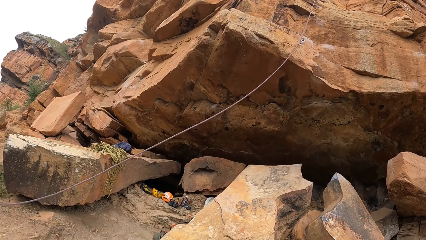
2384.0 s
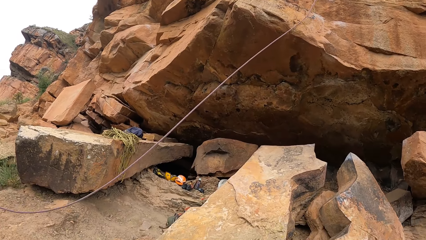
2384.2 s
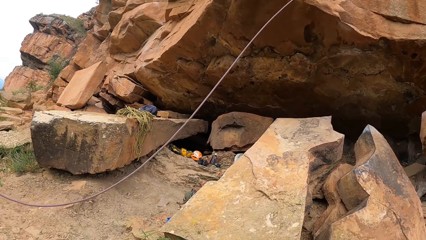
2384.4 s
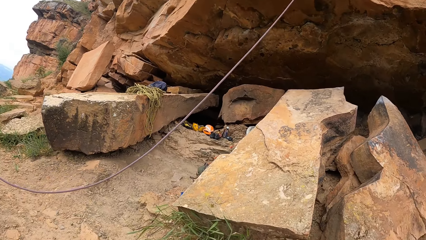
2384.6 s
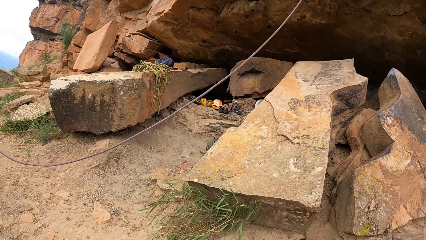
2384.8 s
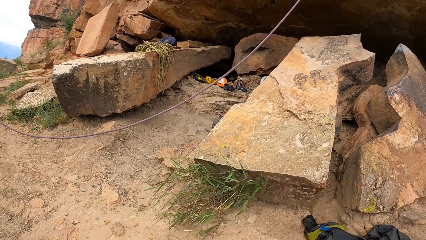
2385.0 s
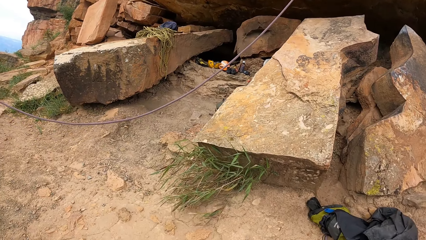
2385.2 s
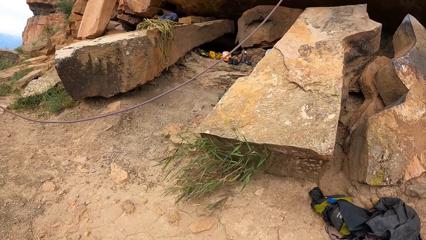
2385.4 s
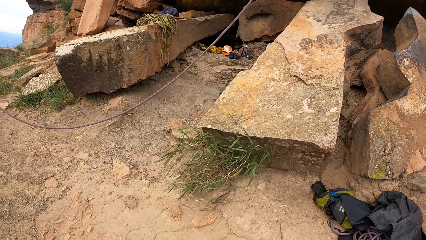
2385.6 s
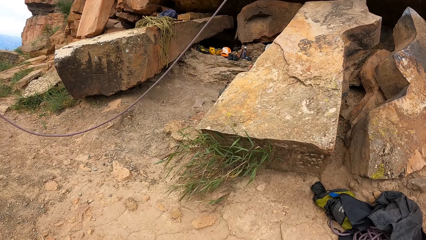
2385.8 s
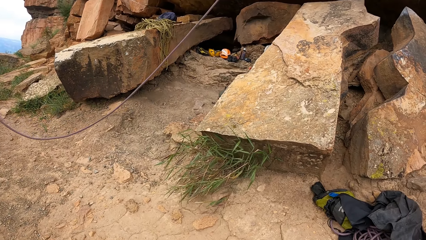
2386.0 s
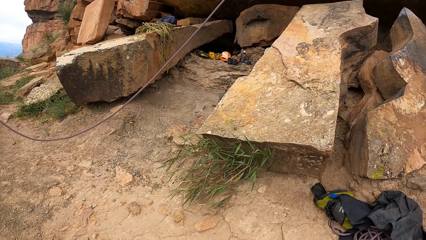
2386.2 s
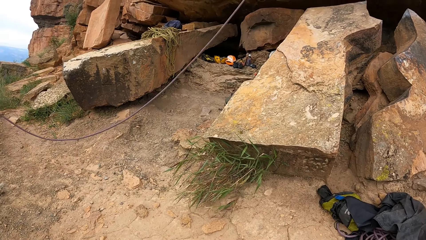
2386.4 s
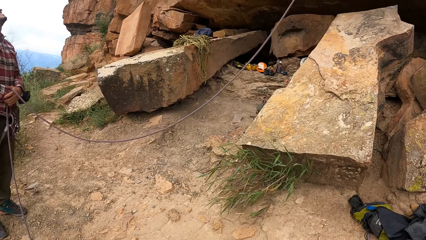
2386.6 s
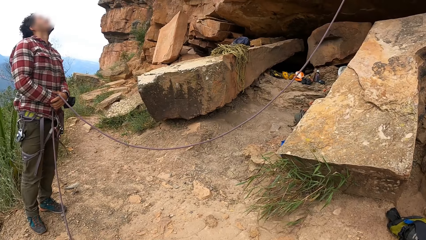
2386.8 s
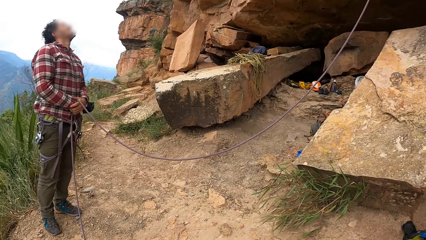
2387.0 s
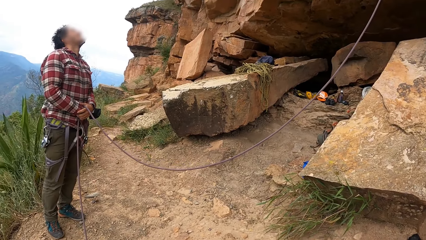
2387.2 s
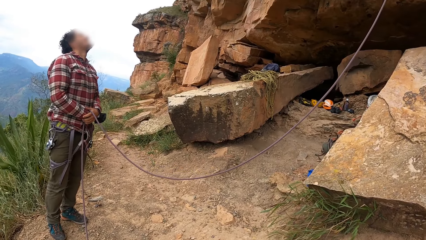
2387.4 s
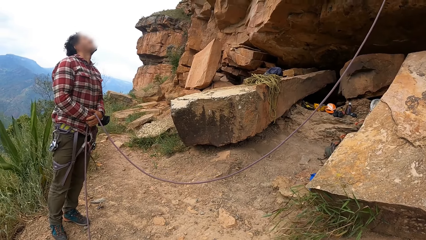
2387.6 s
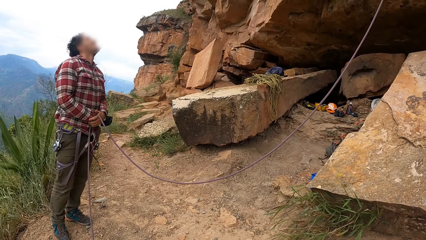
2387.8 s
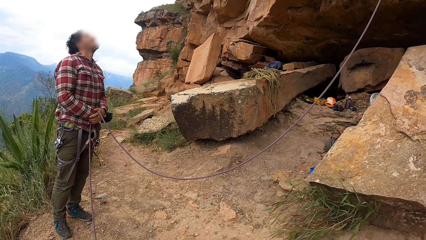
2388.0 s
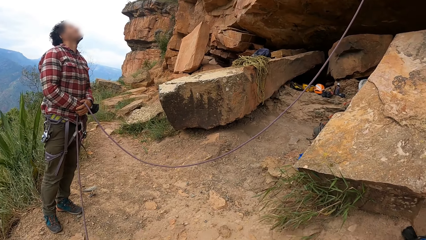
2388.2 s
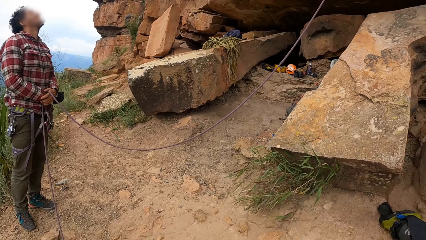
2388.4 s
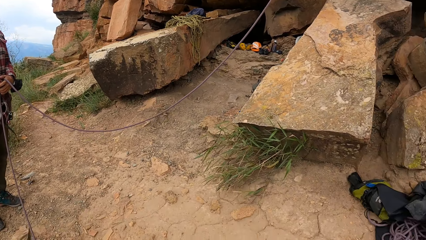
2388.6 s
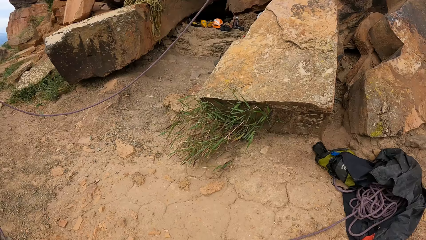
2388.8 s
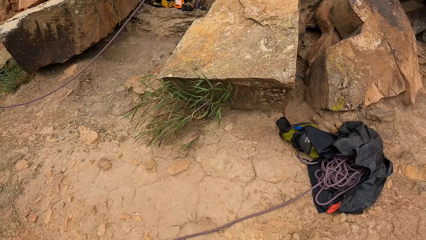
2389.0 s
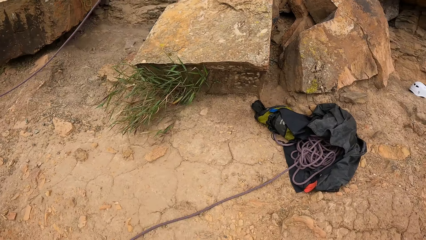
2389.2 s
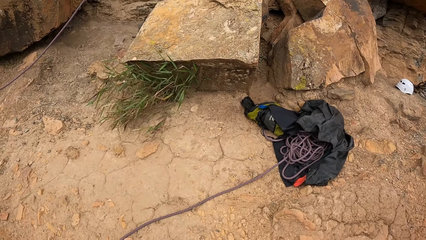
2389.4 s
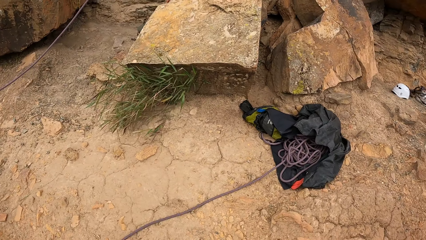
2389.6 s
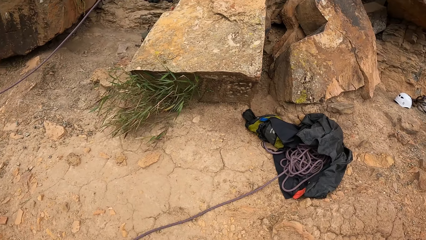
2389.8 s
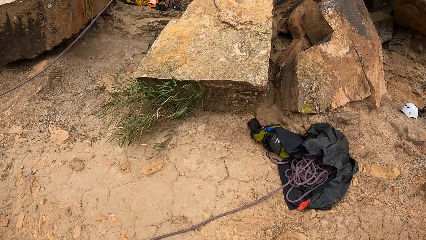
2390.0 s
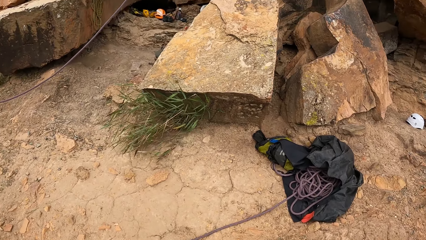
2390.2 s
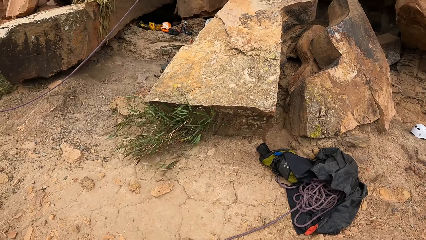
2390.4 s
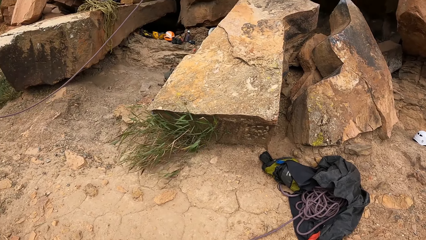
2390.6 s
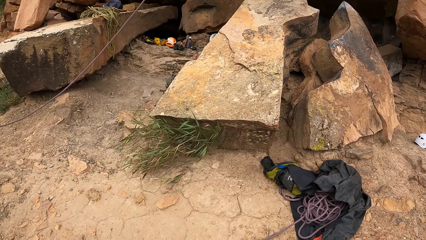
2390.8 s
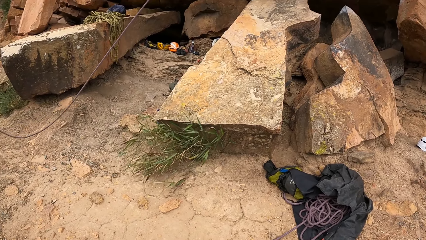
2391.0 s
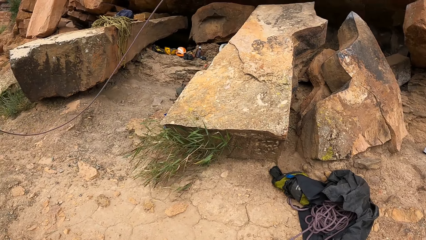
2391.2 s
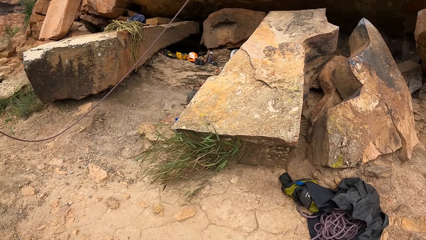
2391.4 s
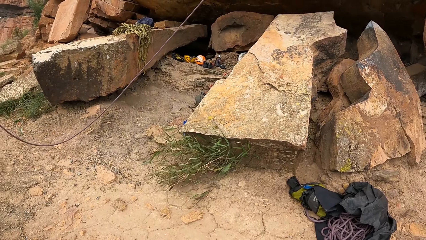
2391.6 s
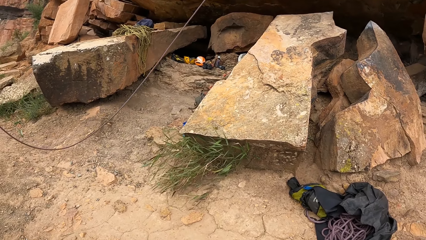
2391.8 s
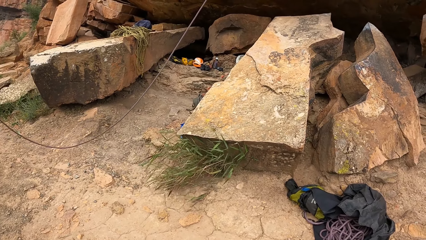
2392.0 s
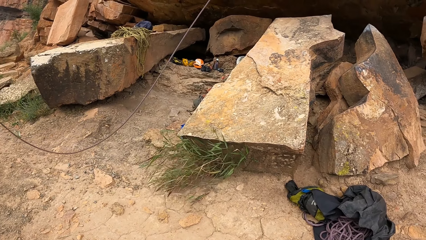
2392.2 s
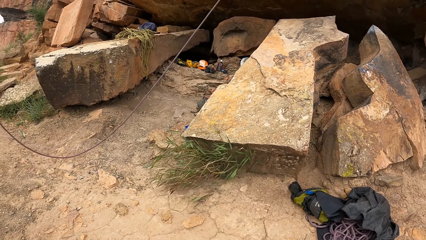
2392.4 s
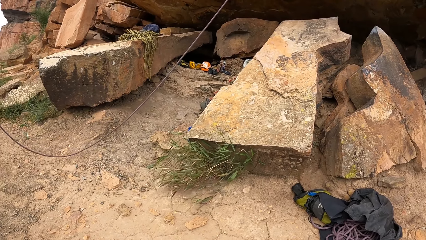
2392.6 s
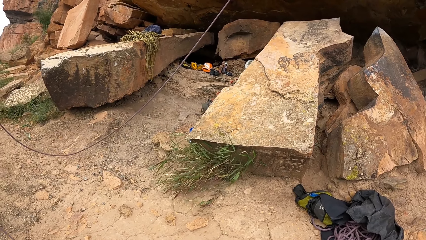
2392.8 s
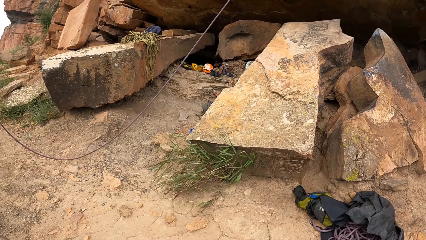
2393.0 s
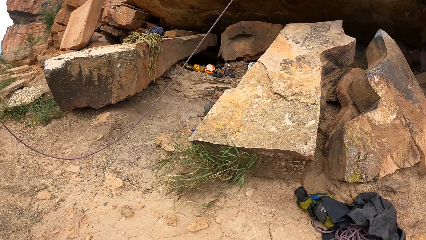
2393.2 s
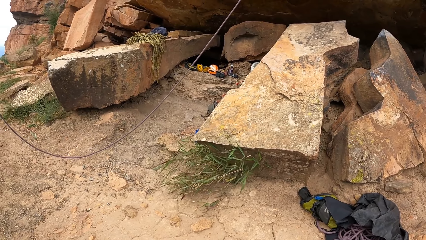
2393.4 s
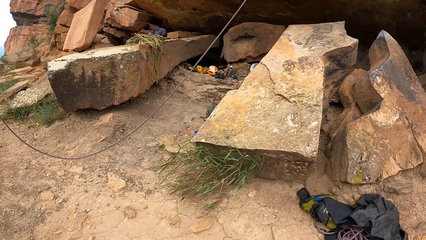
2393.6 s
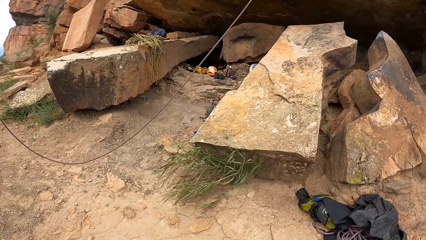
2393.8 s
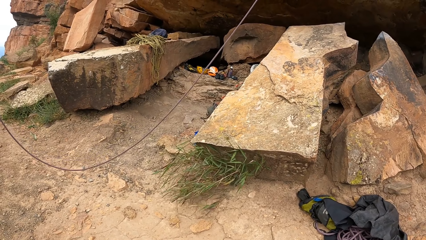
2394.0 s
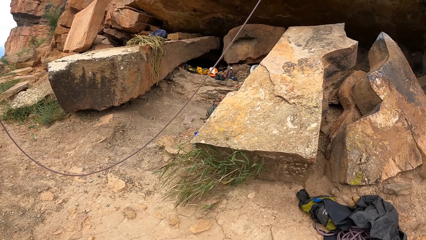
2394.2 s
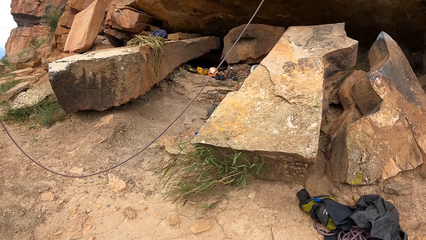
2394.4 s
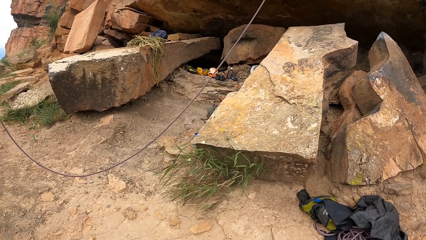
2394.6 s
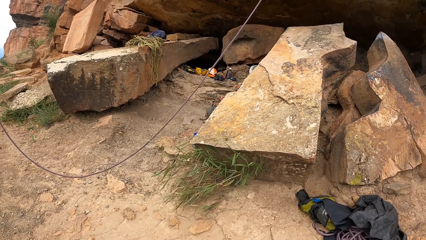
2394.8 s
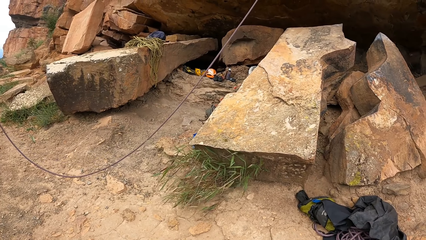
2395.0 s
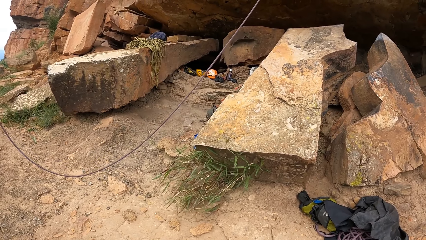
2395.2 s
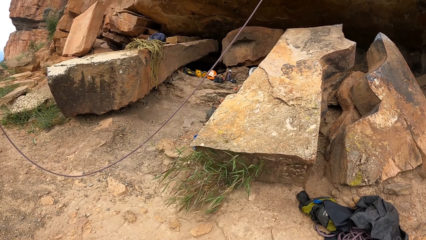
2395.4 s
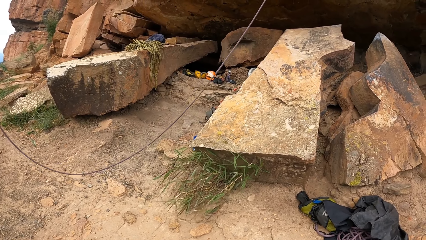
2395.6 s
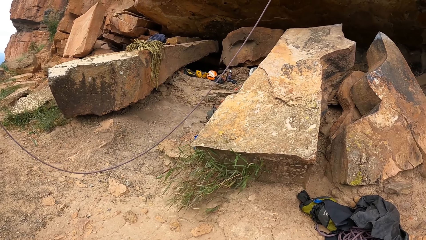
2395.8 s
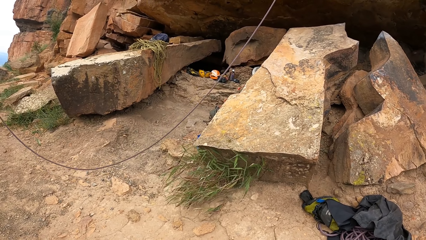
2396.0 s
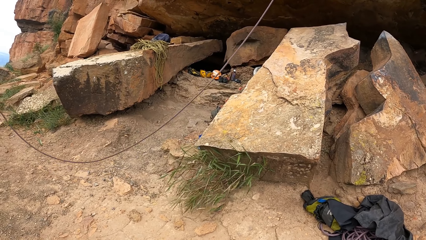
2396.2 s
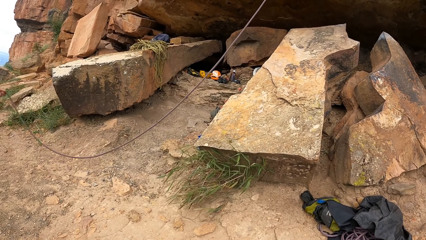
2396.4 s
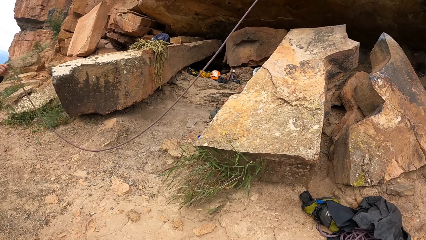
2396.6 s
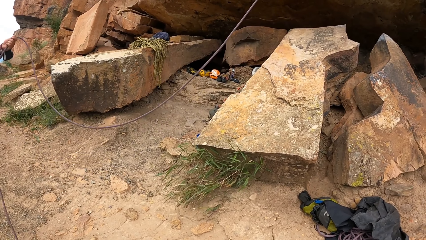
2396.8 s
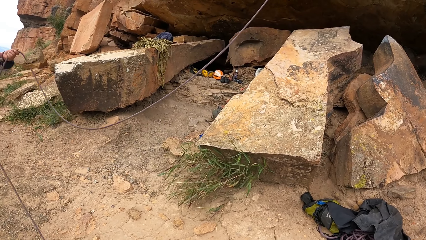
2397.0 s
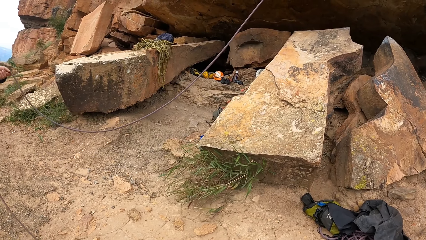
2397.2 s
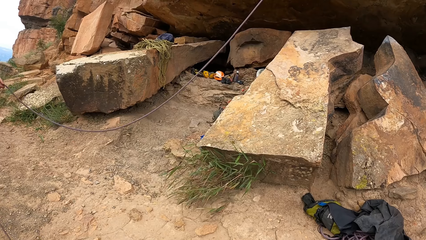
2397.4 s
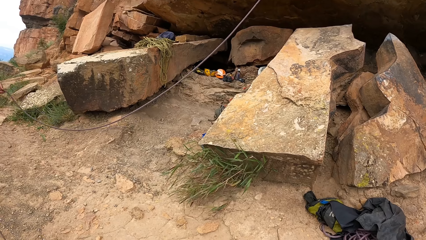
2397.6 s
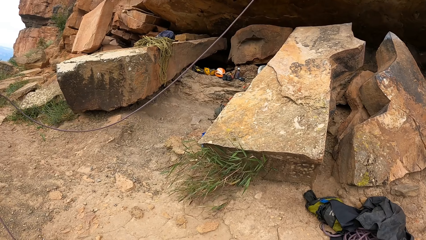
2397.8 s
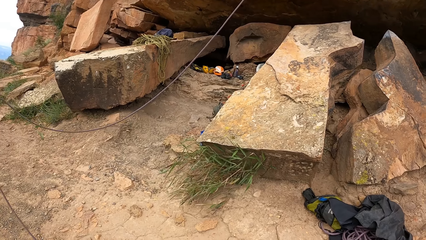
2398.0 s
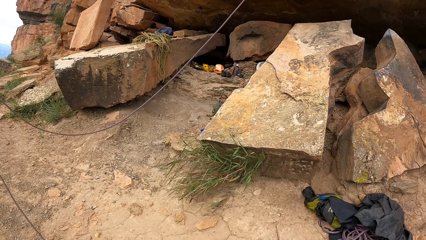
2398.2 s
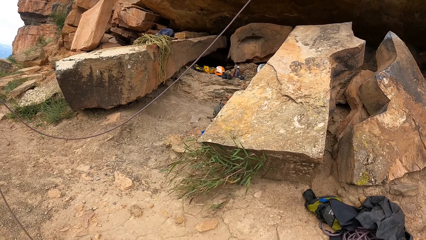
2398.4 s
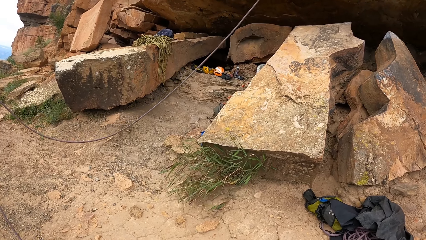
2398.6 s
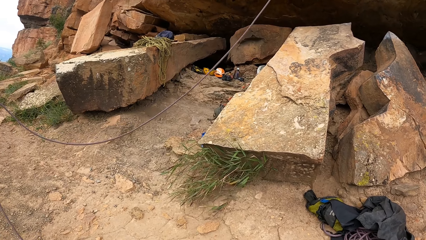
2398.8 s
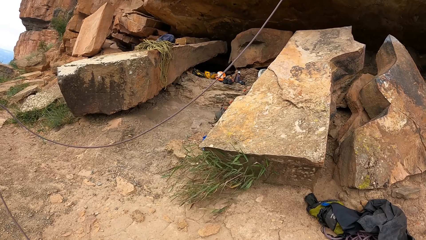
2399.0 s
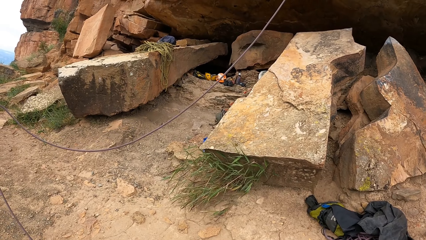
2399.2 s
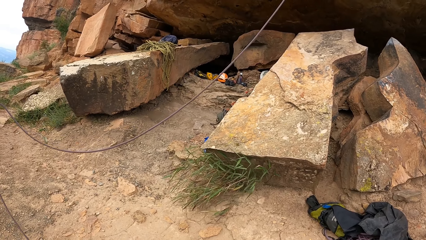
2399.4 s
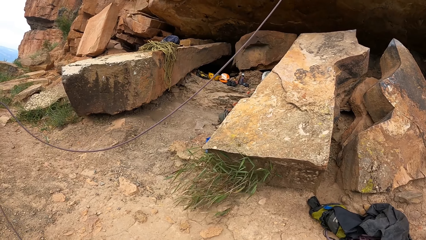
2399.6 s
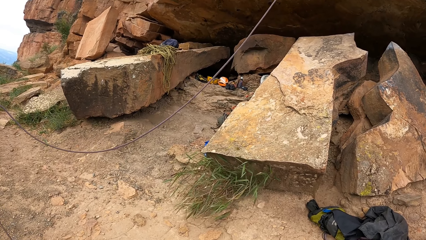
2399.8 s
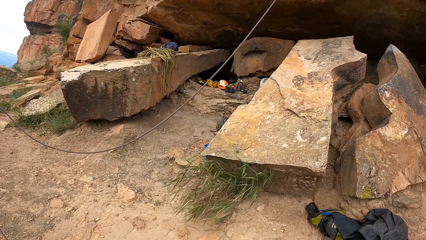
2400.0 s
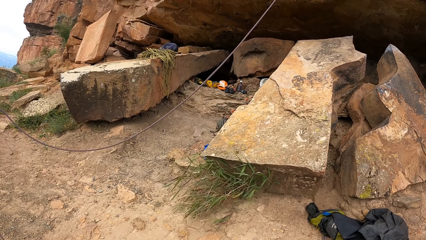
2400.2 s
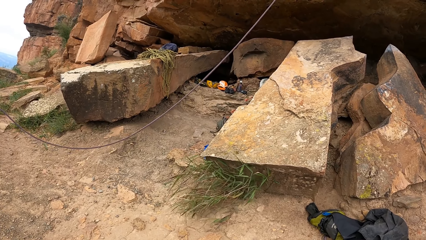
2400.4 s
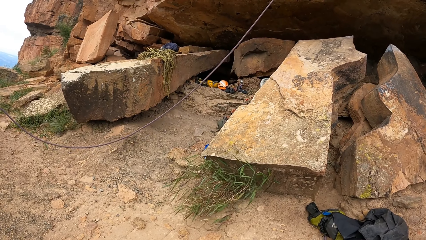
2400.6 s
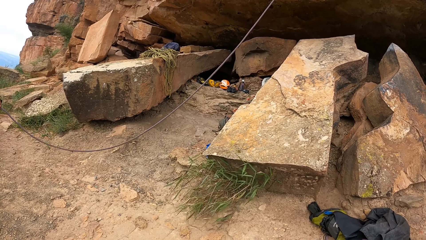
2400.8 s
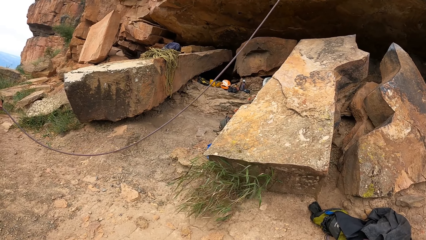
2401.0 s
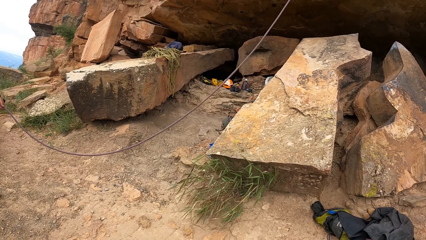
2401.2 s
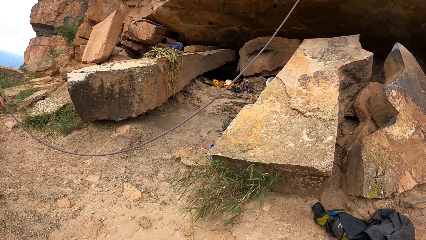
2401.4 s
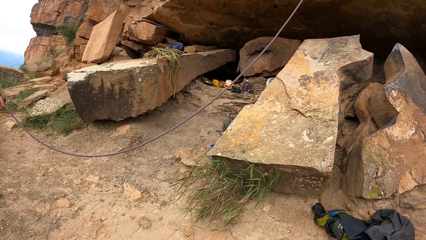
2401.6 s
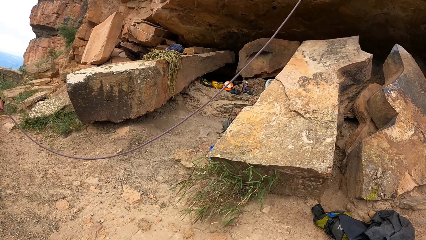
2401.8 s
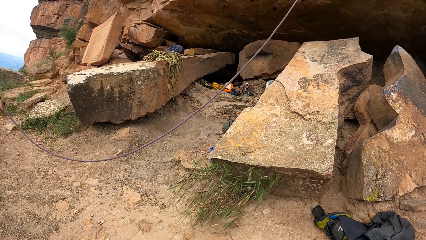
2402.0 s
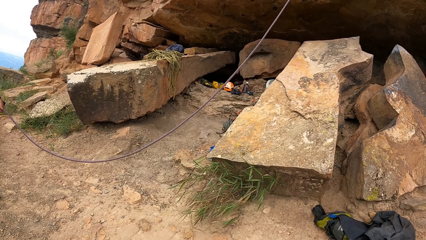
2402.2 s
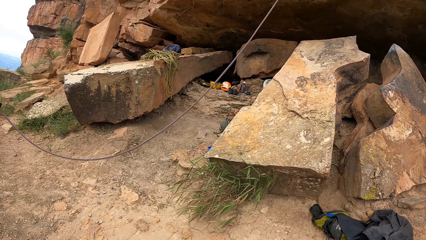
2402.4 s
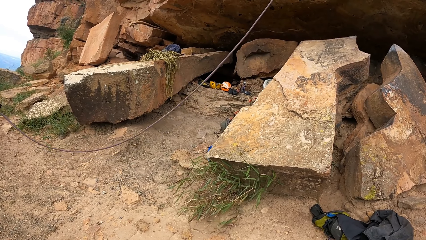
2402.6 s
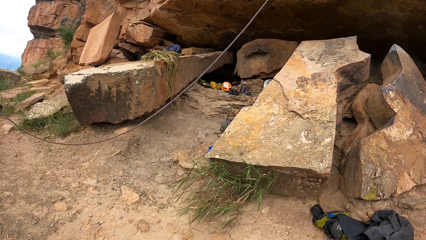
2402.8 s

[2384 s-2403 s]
The camera wearer looks down. They look at a person. A man stares at another man. The camera wearer looks down. Another person shakes the rope.
